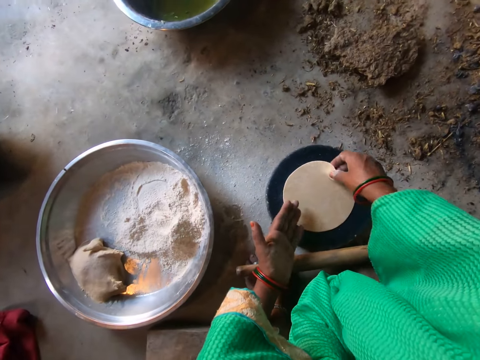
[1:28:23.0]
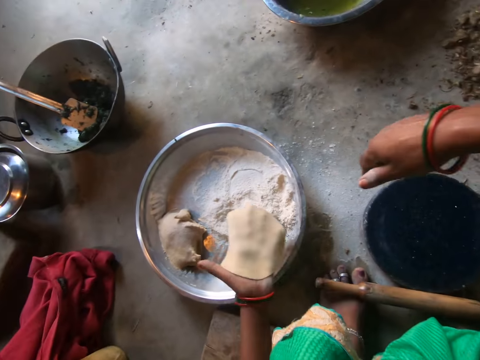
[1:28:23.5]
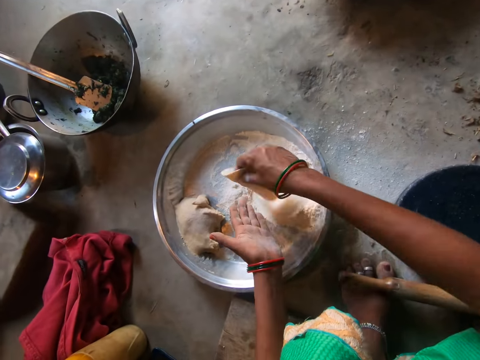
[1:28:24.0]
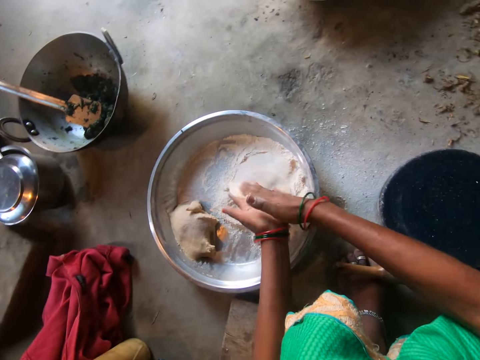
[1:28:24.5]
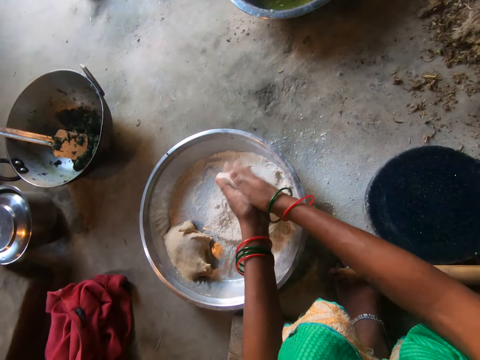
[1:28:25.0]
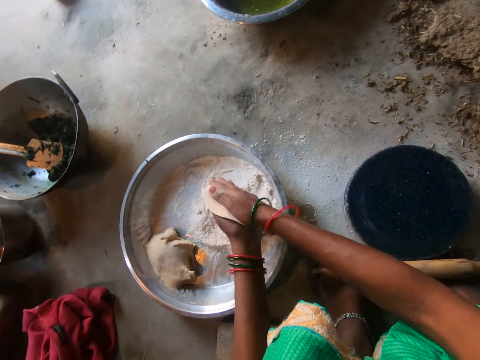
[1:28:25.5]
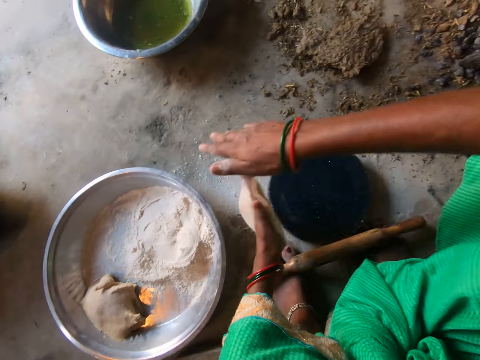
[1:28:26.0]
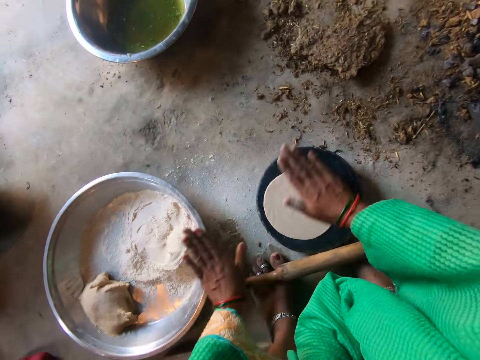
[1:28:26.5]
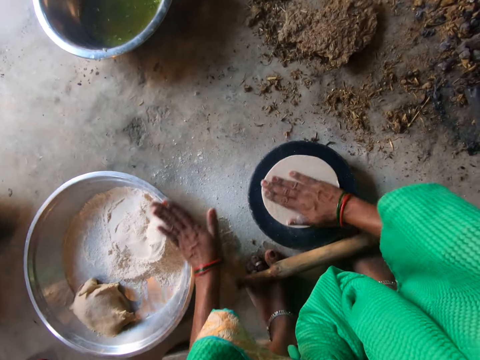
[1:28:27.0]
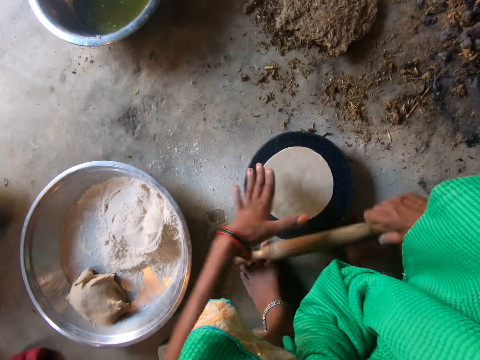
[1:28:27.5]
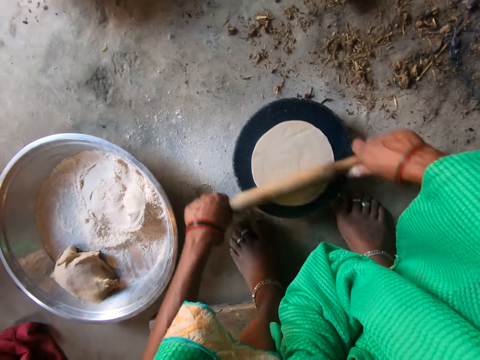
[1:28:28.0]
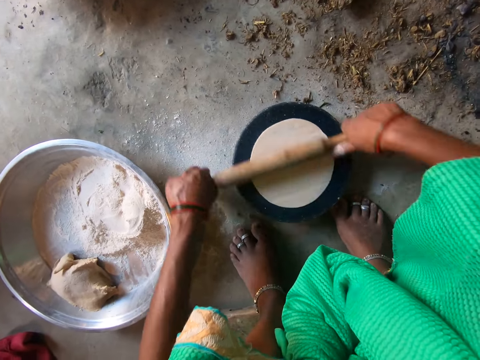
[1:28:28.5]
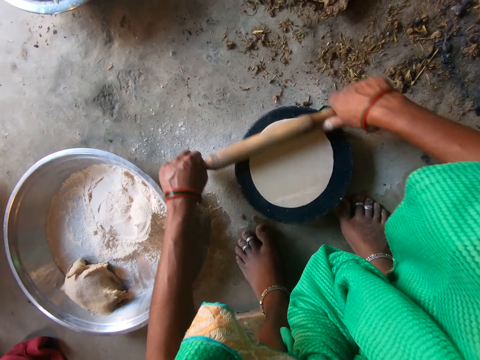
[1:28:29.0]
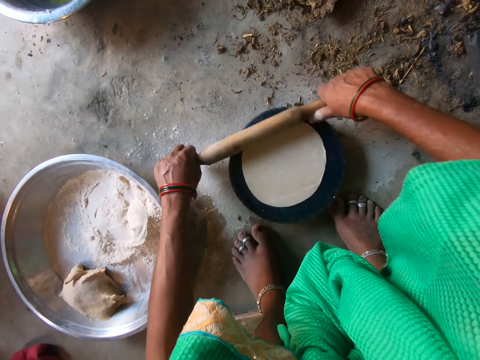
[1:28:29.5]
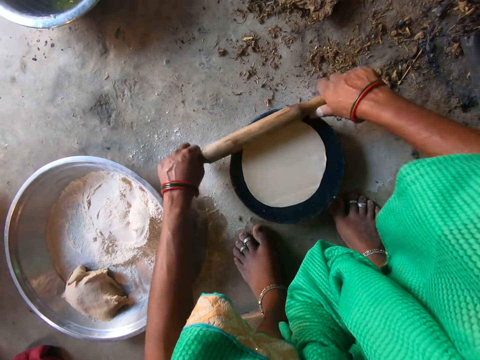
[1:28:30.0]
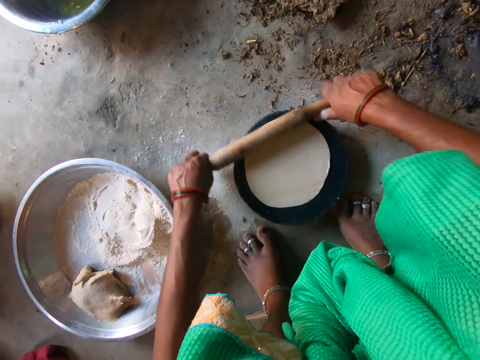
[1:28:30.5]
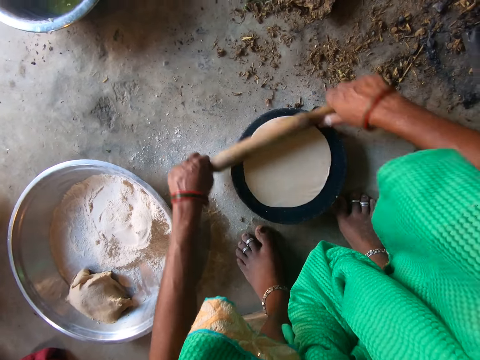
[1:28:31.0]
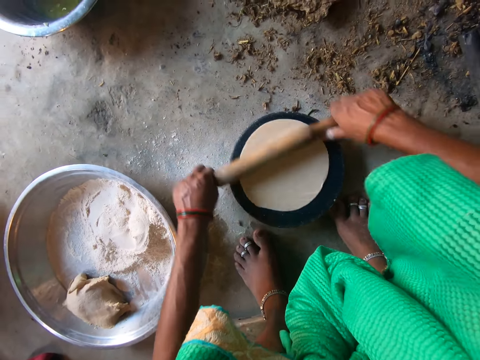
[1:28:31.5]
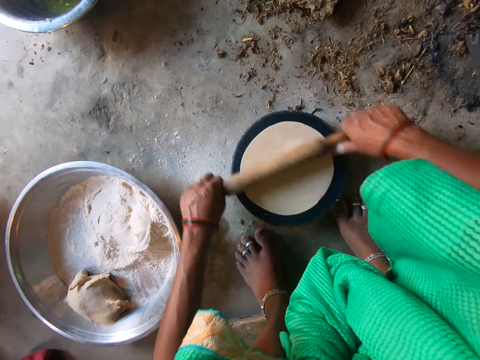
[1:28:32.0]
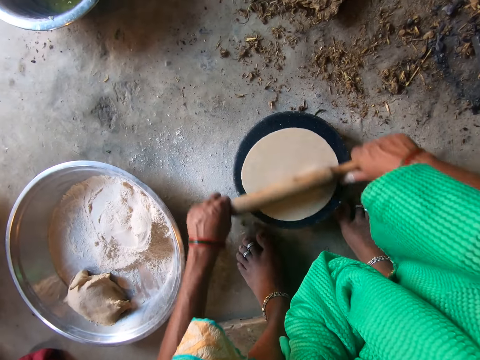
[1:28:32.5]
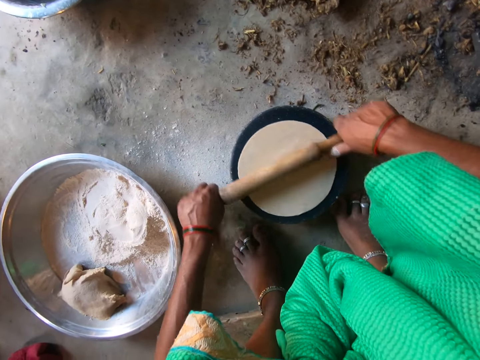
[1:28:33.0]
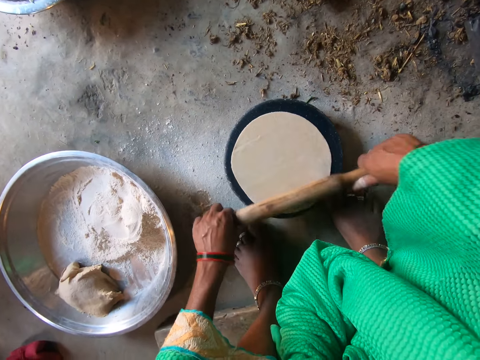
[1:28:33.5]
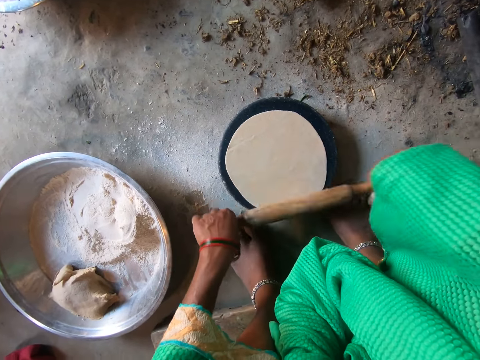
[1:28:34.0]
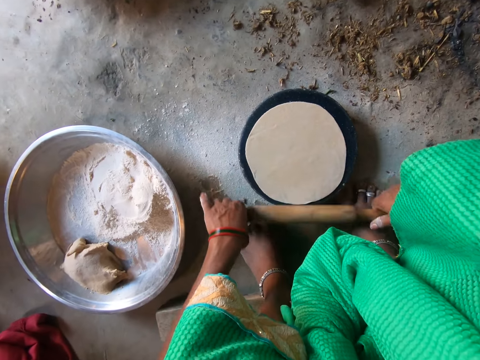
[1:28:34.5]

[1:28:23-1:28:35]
The camera wearer picks up the dough from the plate with her right hand. She transfers the dough to her left hand. She puts the dough on the flour. She kneads the dough with both hands. She drops the dough on the plate with her left hand. She touches the dough on the plate with her right hand. She moves the dough on the plate with her right hand. She picks up the rolling pin from the floor with her right hand. She touches the dough on the plate with her left hand. She rolls the dough with the rolling pin with both hands.

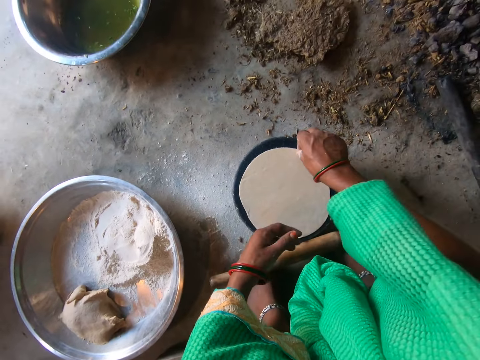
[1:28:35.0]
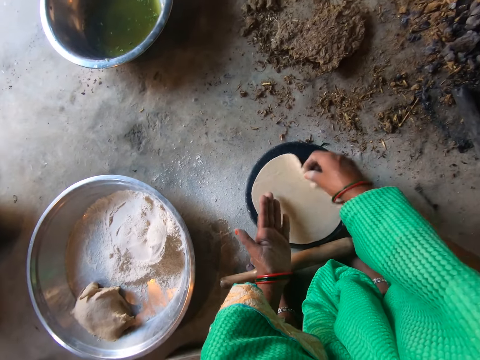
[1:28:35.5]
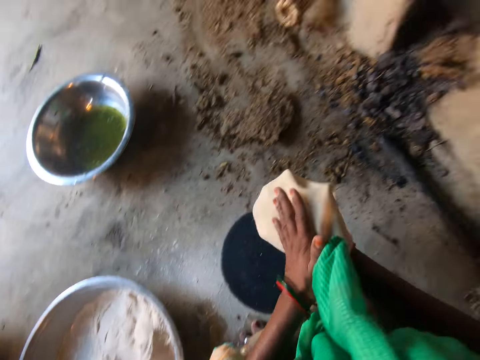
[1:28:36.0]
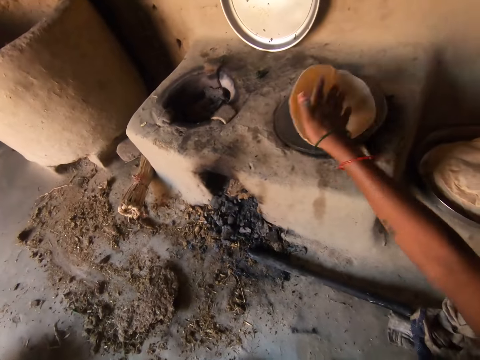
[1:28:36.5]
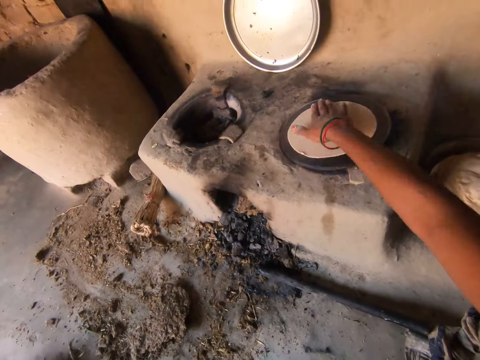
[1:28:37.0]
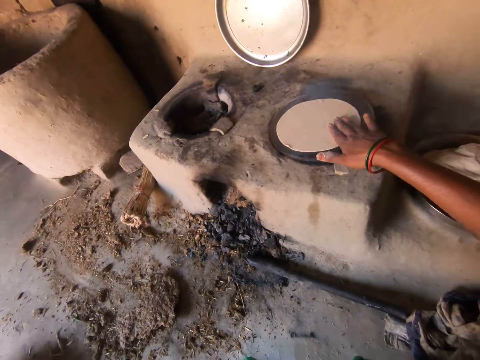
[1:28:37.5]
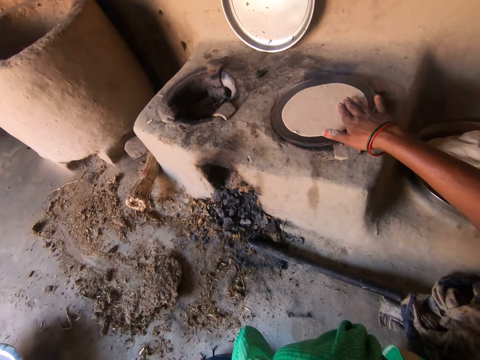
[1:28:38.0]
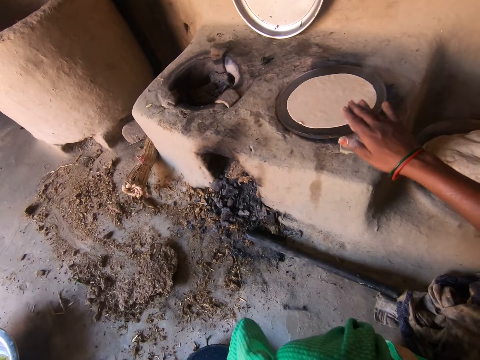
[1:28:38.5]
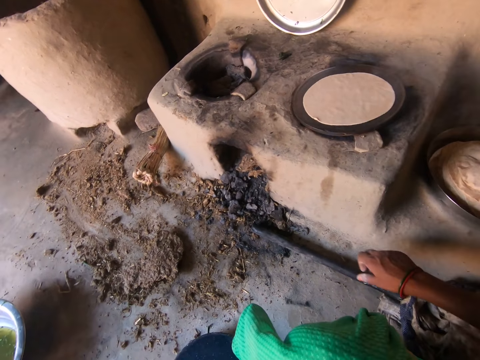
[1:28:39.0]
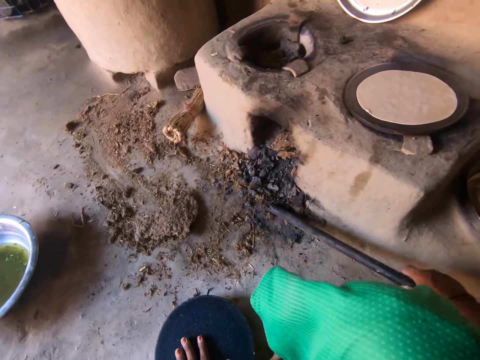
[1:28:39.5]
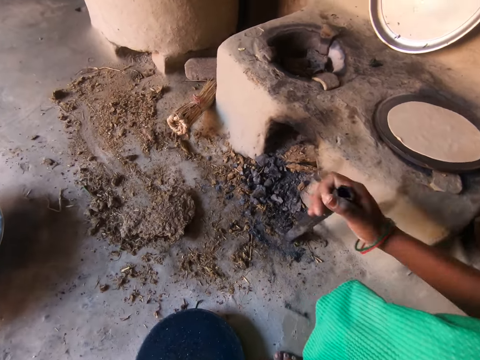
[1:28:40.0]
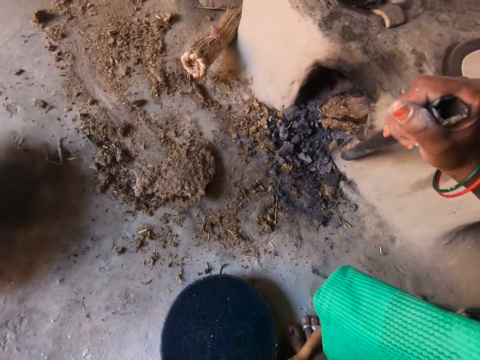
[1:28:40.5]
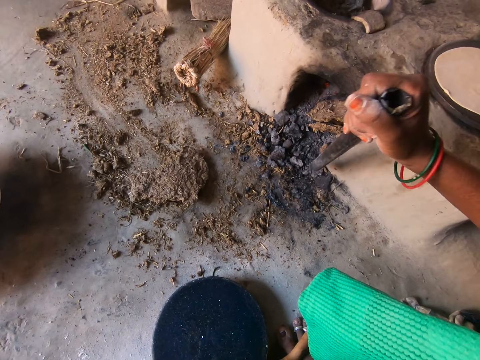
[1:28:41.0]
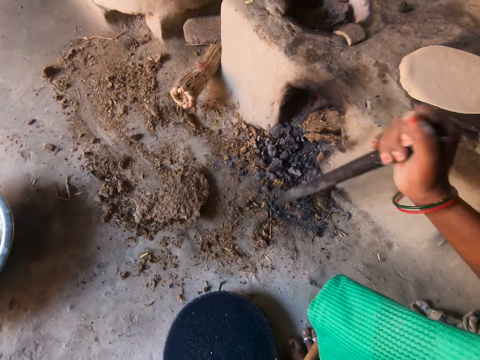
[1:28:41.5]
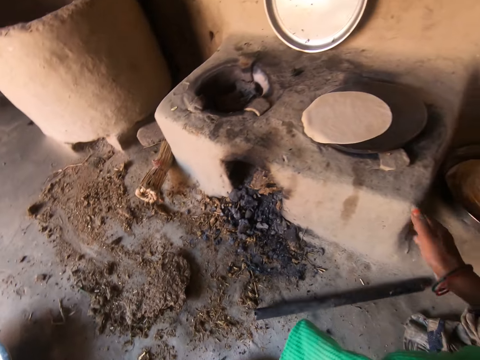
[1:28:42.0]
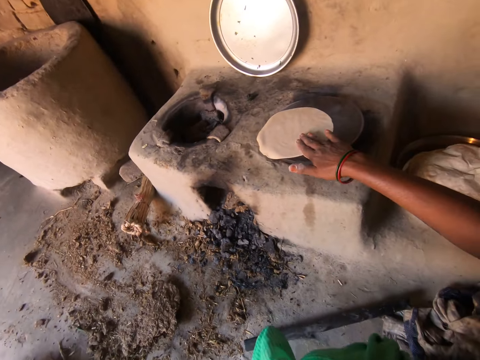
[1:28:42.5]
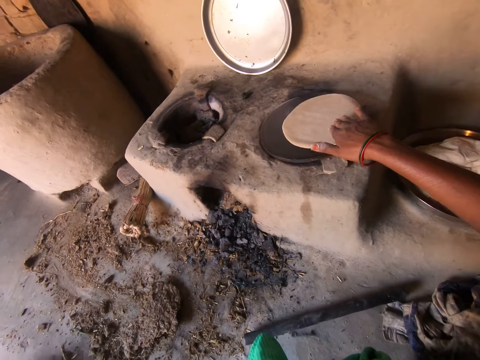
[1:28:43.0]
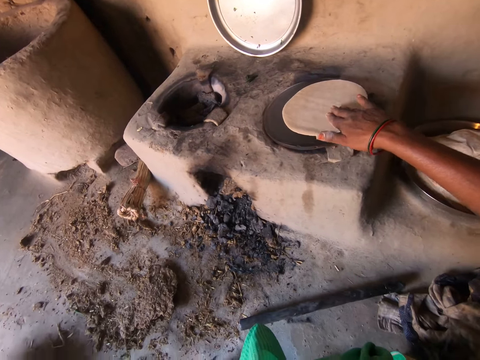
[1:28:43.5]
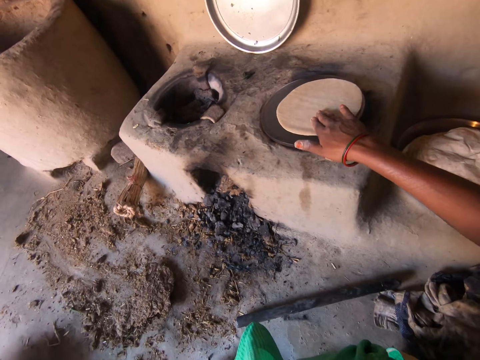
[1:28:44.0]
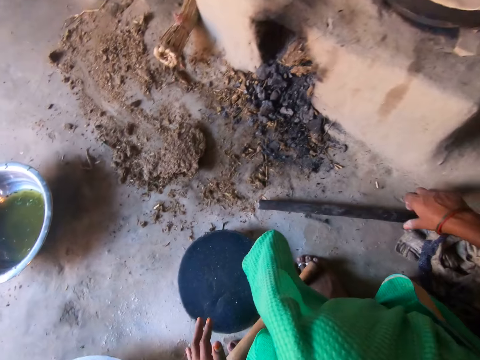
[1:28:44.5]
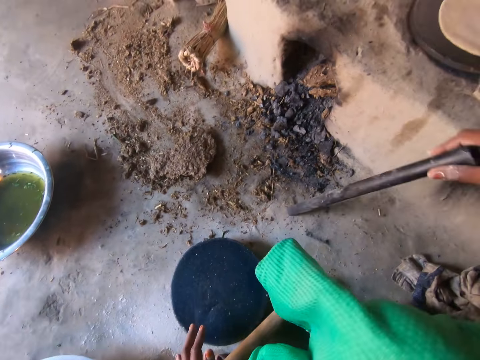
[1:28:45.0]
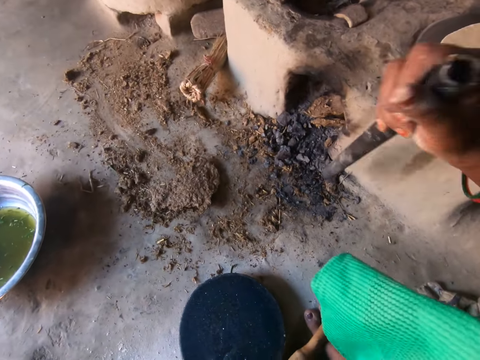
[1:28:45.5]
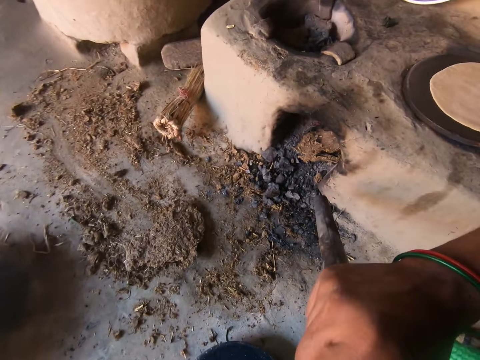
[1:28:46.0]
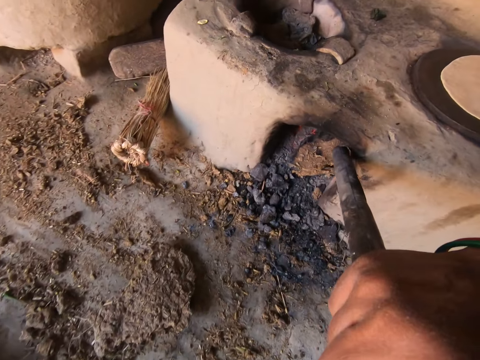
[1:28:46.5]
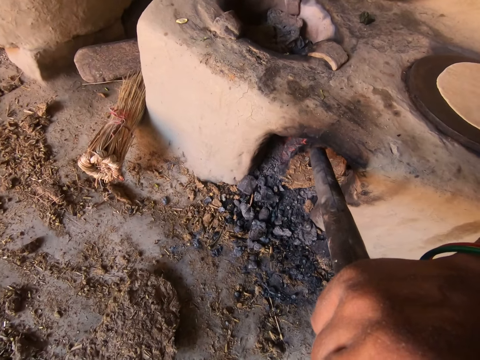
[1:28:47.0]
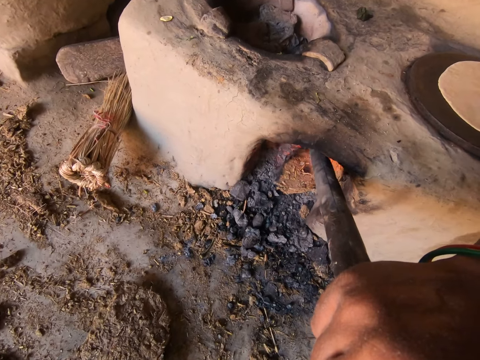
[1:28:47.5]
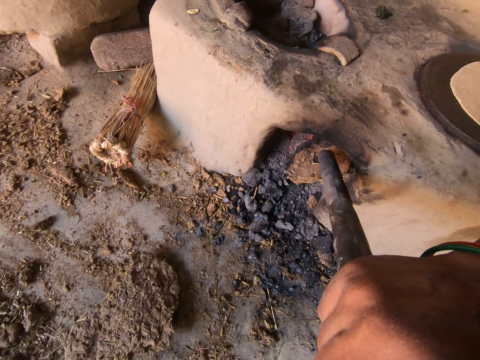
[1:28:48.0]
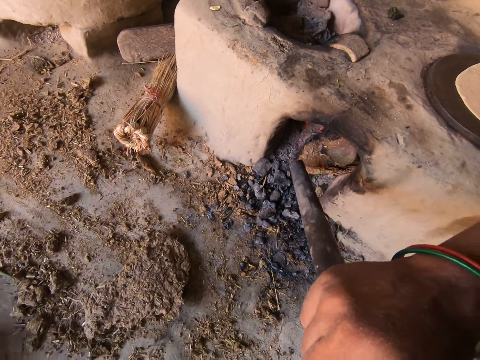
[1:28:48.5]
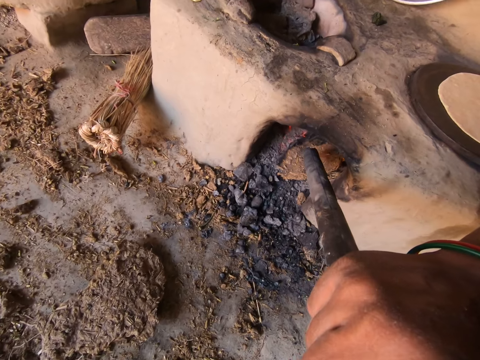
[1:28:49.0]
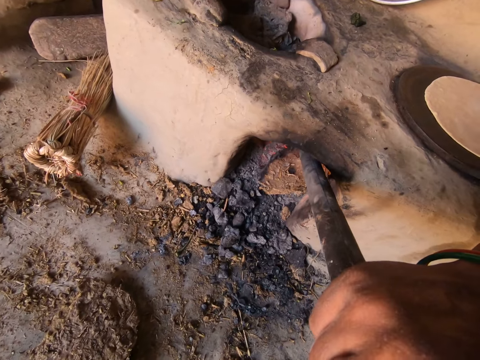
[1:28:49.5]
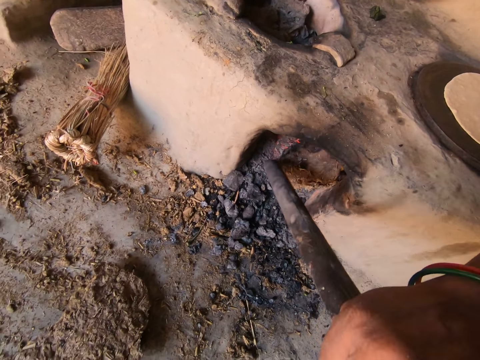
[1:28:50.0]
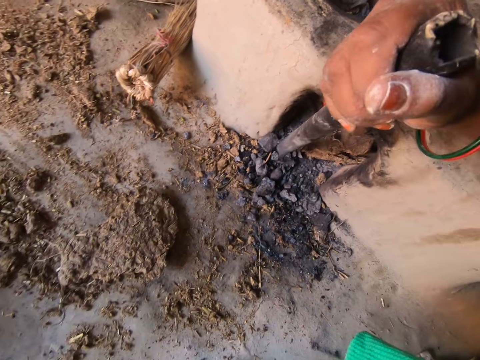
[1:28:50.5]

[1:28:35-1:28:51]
The camera wearer drops the rolling pin on the floor with her left hand. She picks up the dough from the hot plate with her right hand. She holds the dough with both hands. She drops the dough on the hot plate with her right hand. She moves the dough with her right hand. She picks up the rod from the floor with her right hand. She hits the rod on the side of the fireplace. She drops the rod on the floor with her right hand. She moves the dough on the plate with her right hand. She picks up the rod from the floor with her right hand. She pushes firewood inside the stove. She adjusts the fire with the rod in her right hand.
